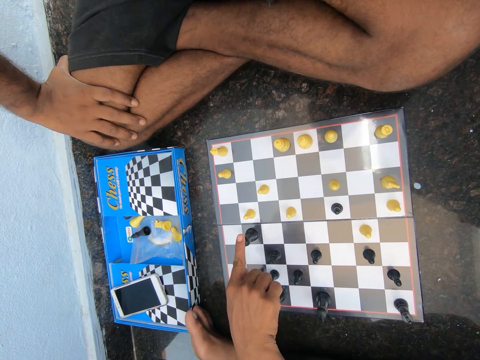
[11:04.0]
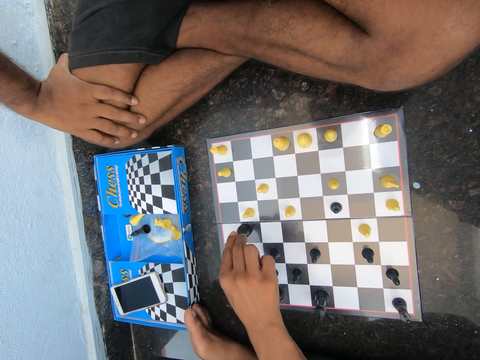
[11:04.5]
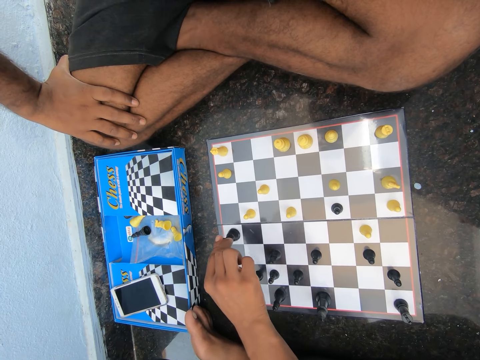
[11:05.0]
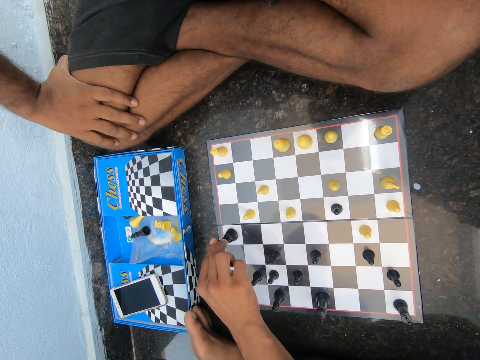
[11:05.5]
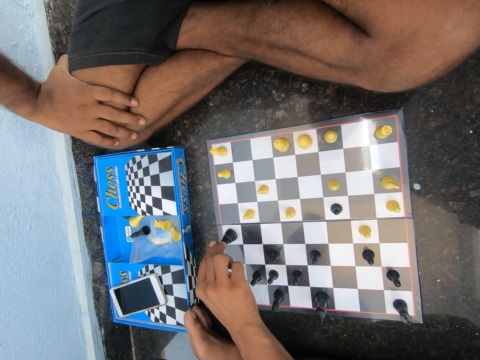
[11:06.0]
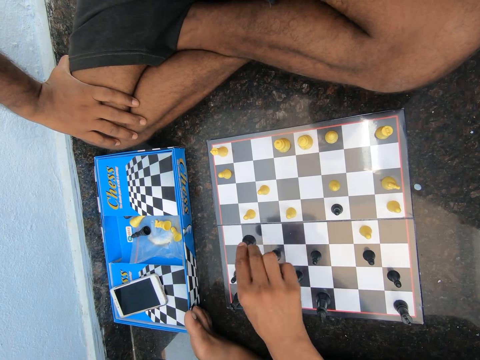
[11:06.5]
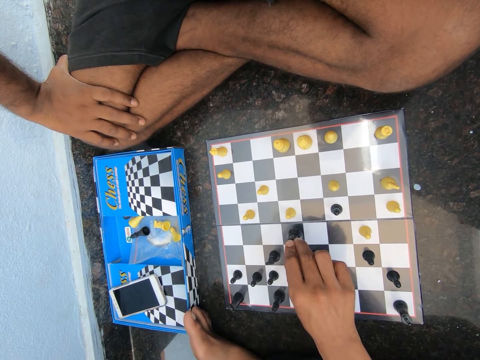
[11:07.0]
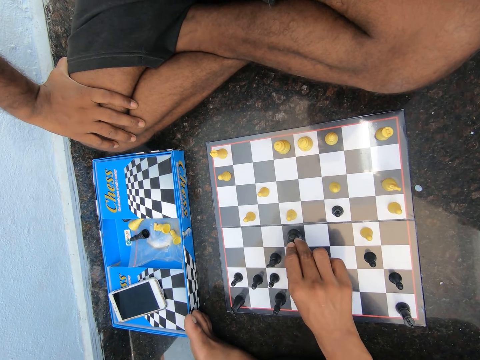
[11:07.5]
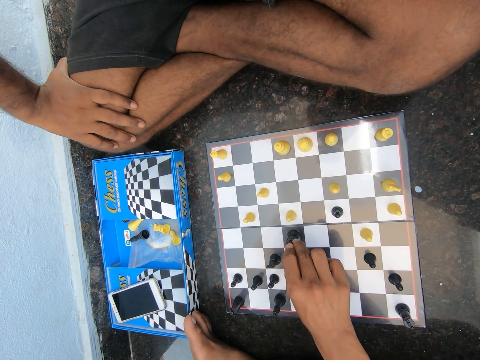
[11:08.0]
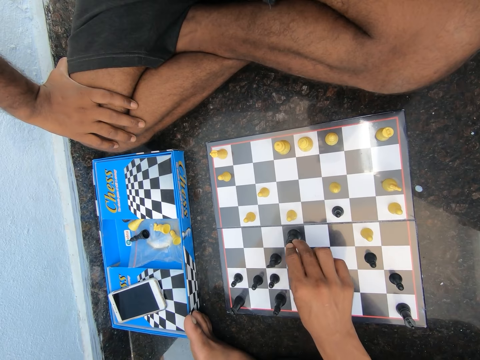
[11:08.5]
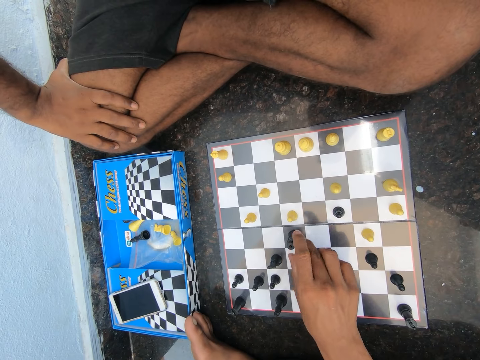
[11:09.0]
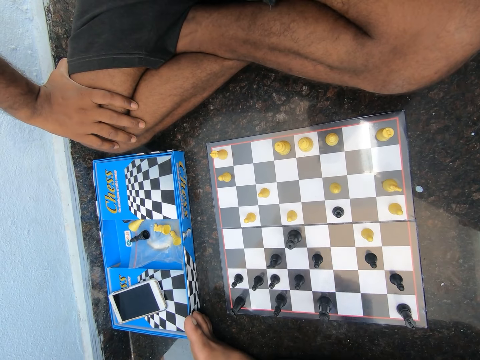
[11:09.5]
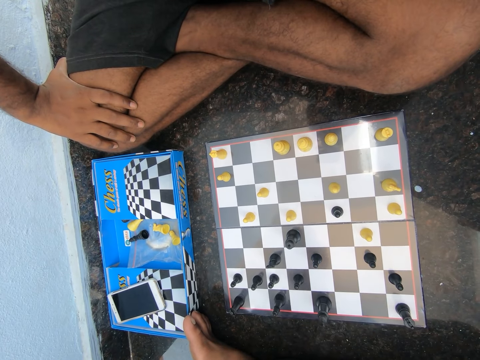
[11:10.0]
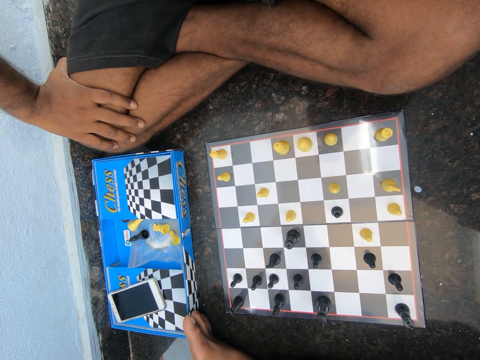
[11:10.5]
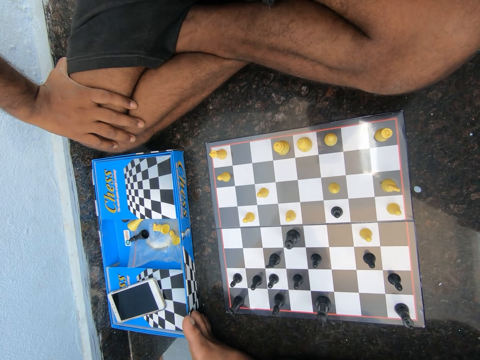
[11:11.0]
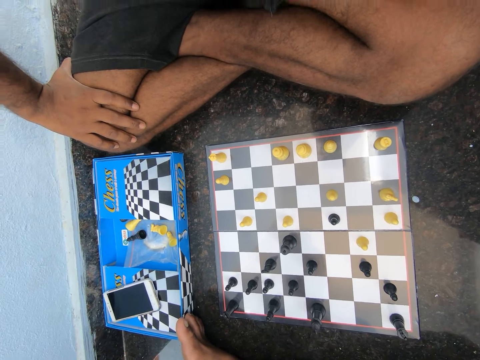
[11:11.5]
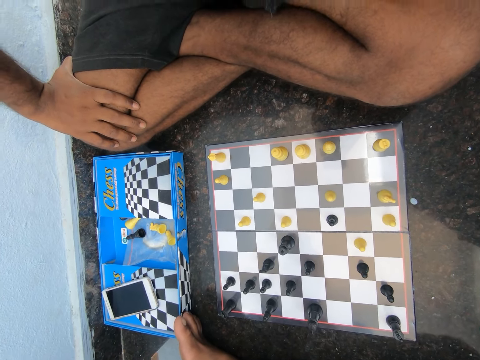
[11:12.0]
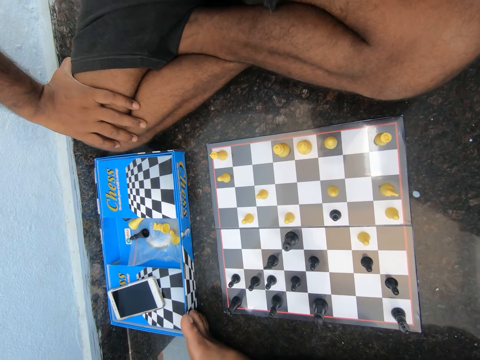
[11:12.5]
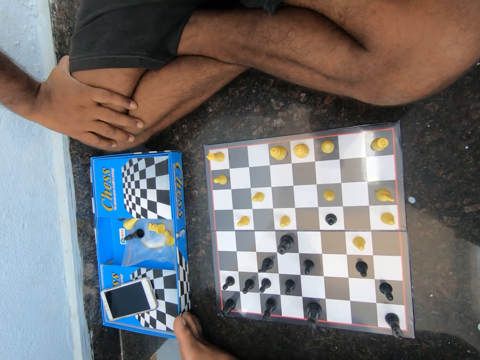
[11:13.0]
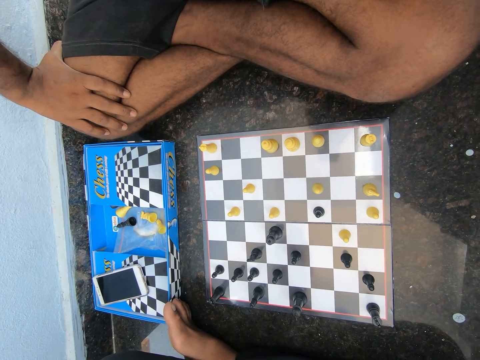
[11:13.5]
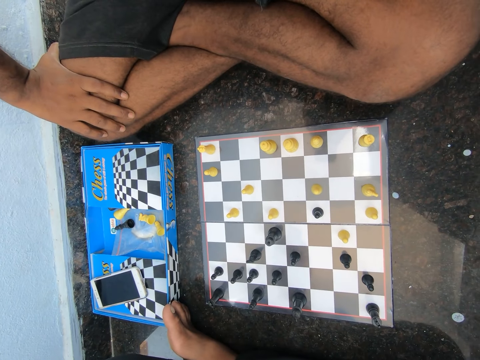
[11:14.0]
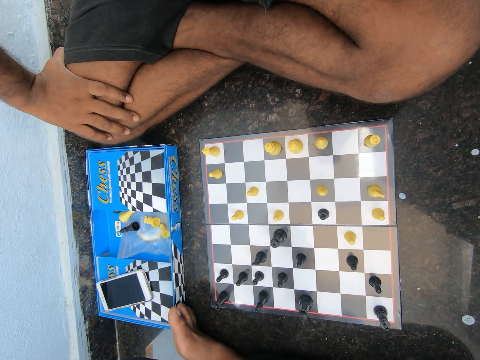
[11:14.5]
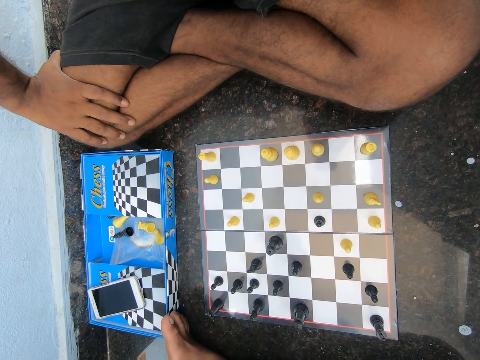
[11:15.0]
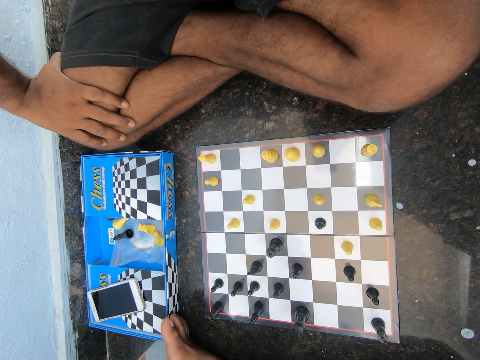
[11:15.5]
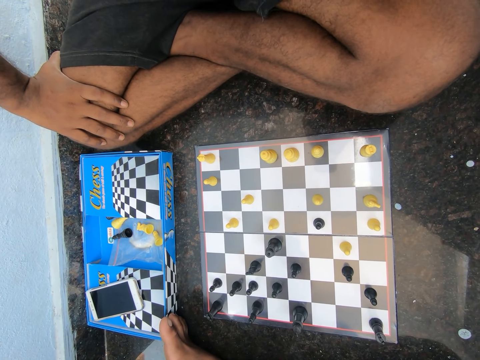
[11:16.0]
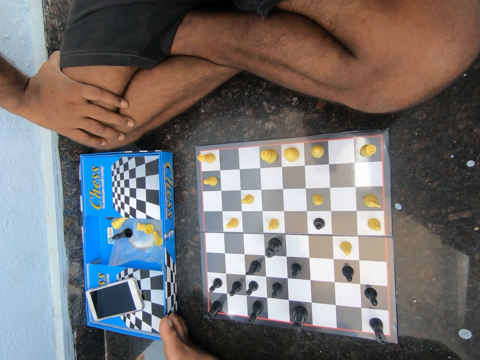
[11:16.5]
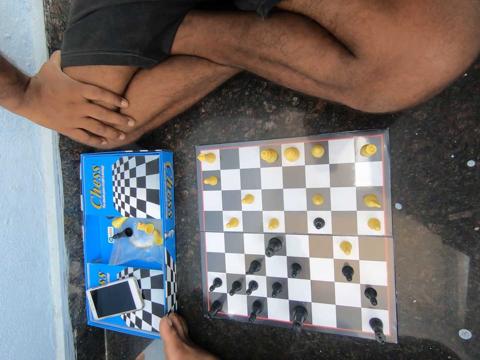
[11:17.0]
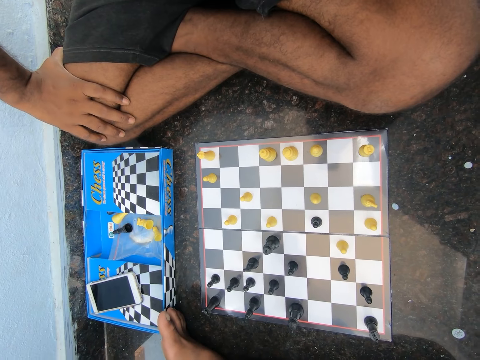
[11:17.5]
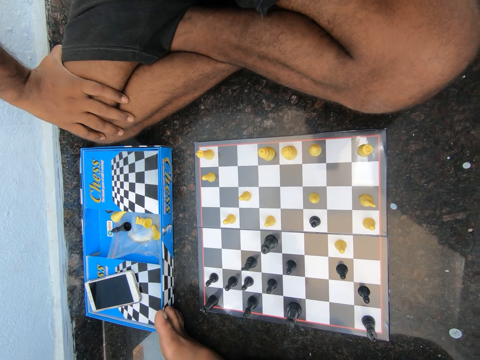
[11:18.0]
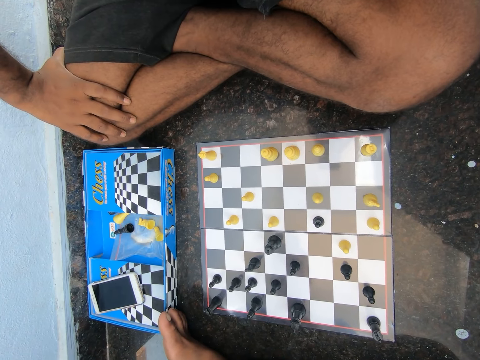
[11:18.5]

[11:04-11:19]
The camera wearer moves the chess piece on the chessboard. They move the chess piece on the chessboard again.

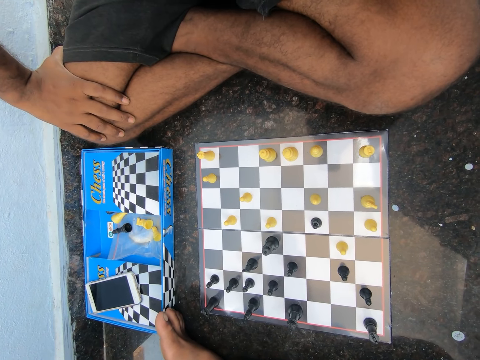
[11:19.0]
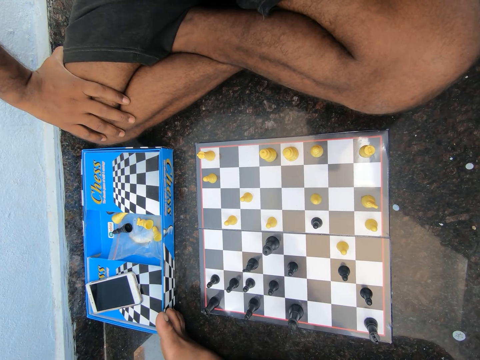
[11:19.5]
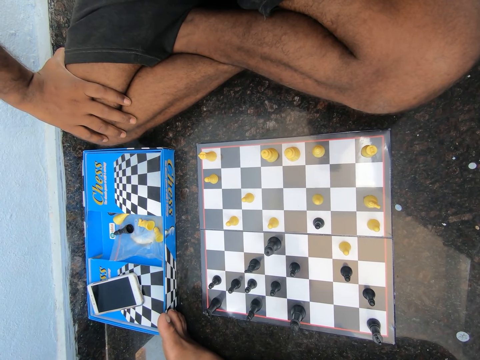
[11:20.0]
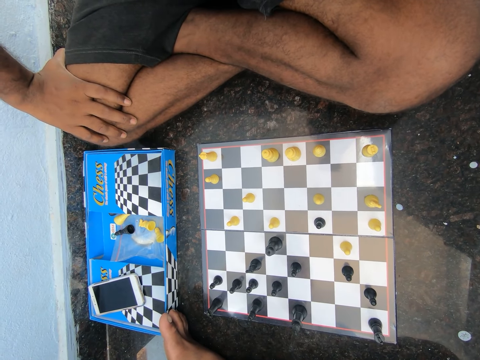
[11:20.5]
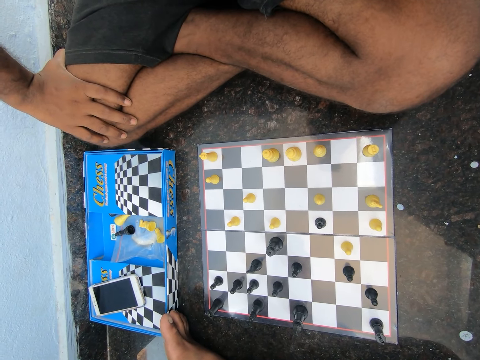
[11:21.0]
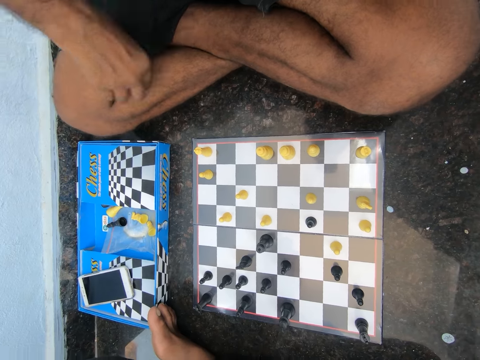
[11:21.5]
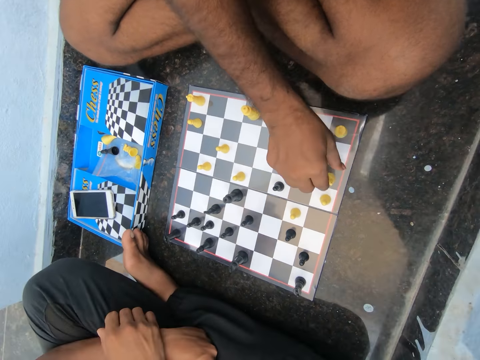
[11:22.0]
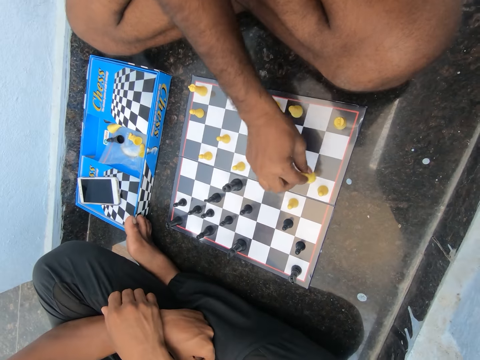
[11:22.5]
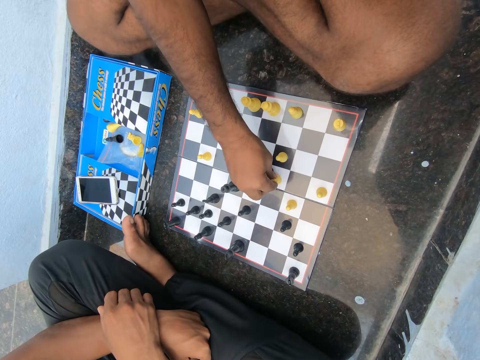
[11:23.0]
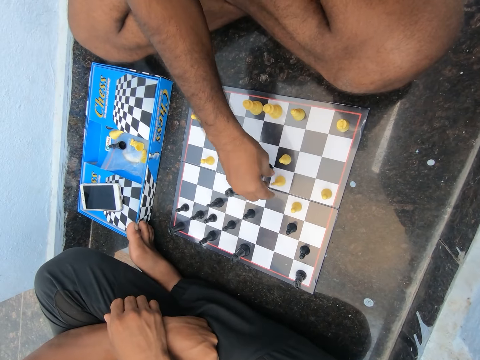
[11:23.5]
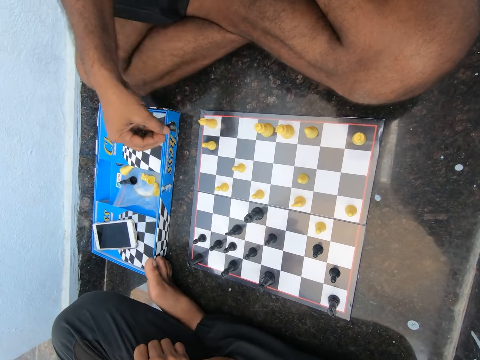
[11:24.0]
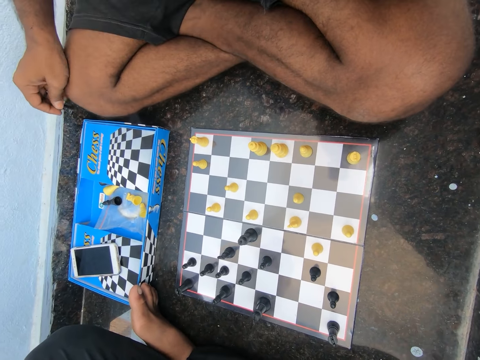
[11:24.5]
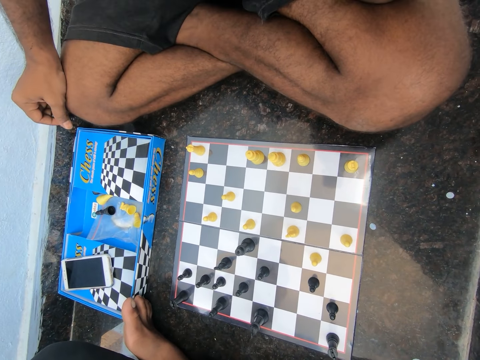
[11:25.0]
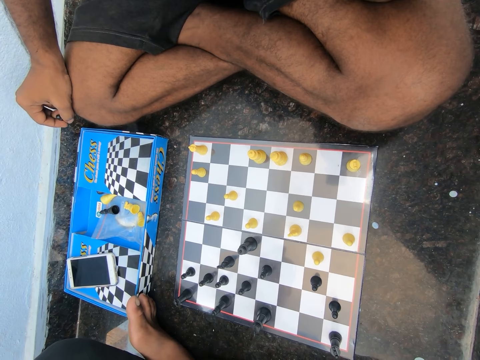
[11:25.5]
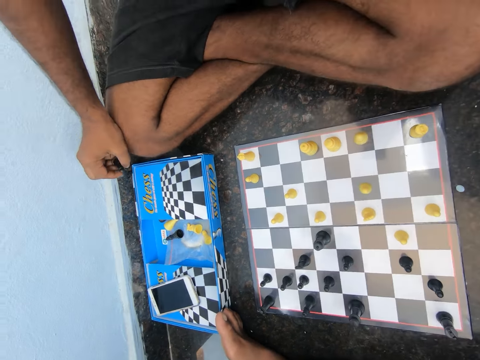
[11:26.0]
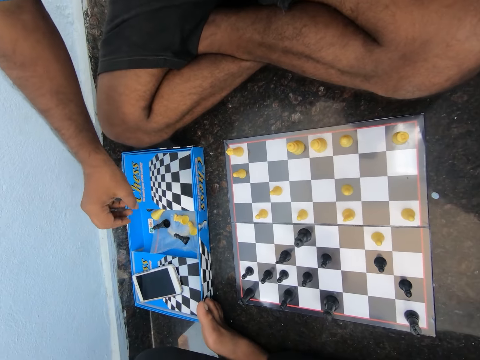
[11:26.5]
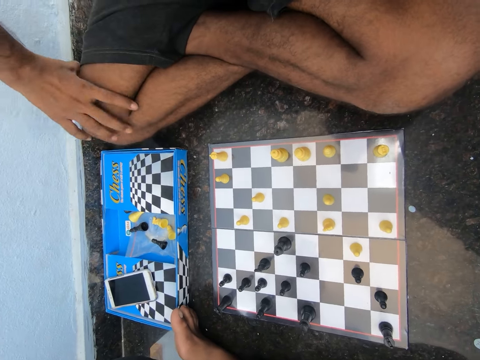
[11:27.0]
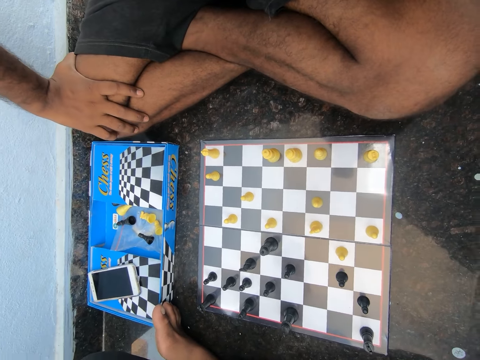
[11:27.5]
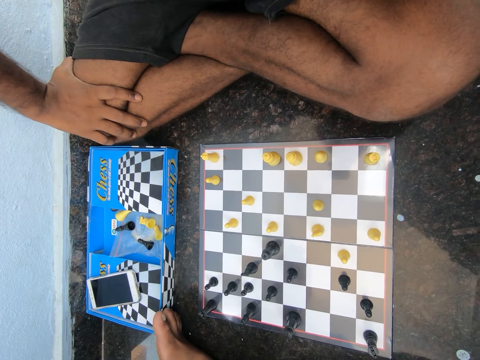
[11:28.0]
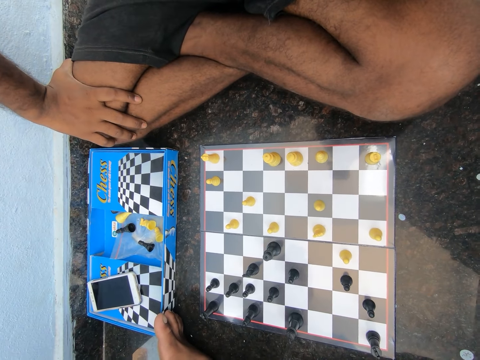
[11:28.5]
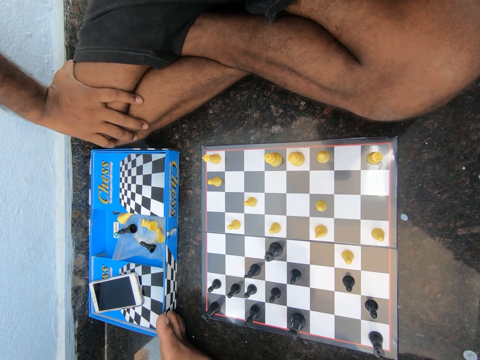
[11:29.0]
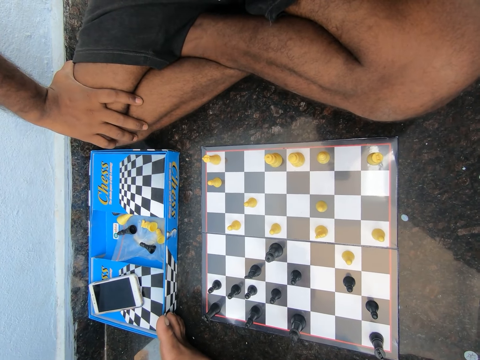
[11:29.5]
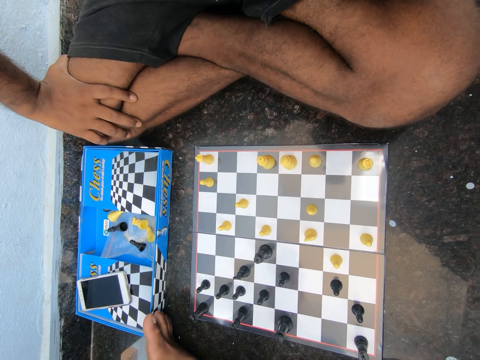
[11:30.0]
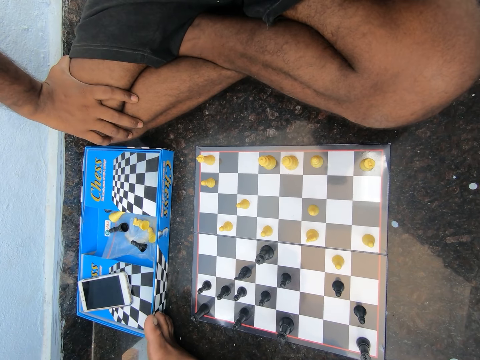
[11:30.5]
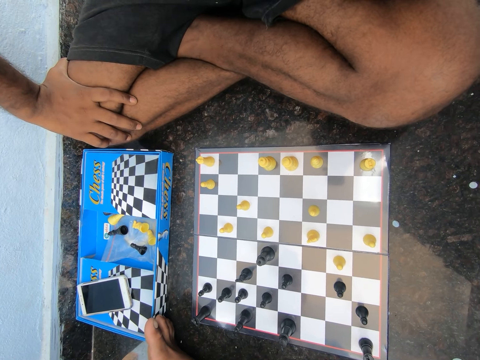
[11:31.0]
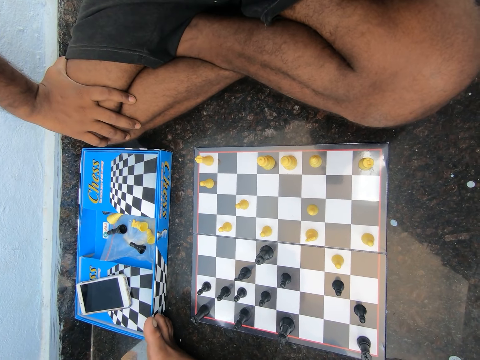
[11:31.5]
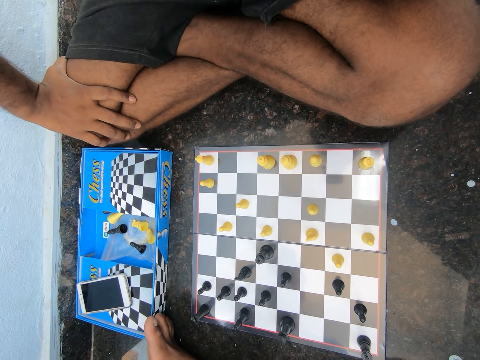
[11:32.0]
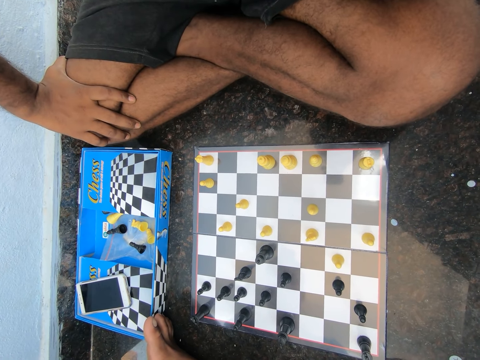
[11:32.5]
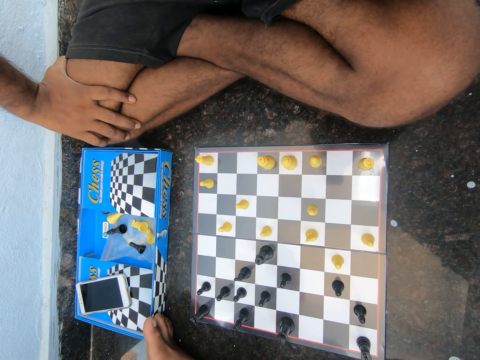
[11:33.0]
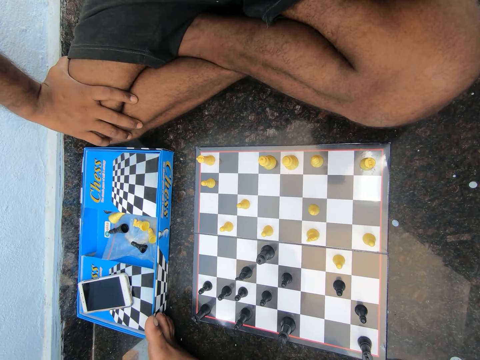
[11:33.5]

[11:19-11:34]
The man moves the chess piece on the chessboard. He picks up the chess piece from the chessboard with his right hand. He places his right hand on his knee. He drops the chess piece on the chess pack. He throws the chess piece on top of the carton. He places his right hand on his knee.
